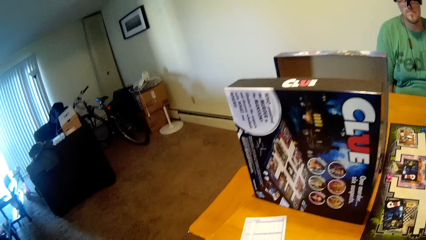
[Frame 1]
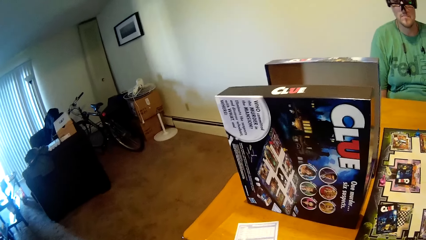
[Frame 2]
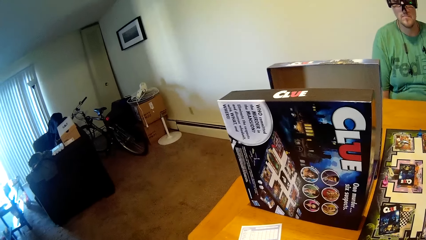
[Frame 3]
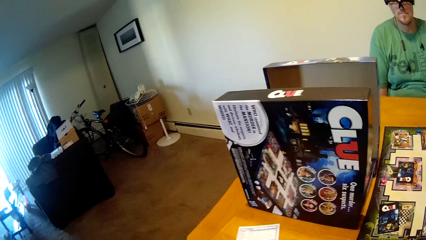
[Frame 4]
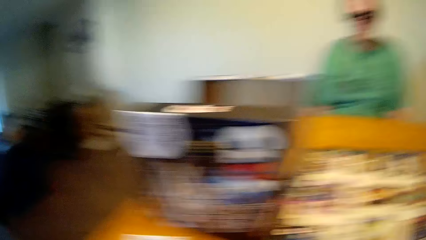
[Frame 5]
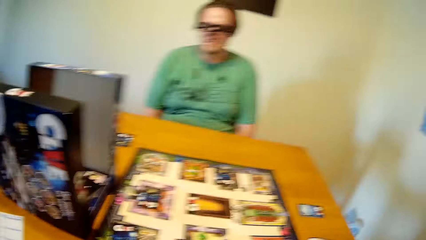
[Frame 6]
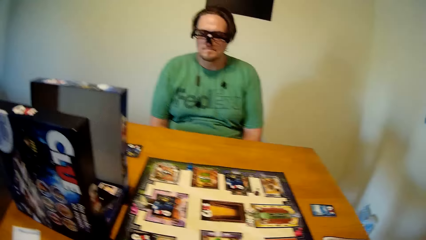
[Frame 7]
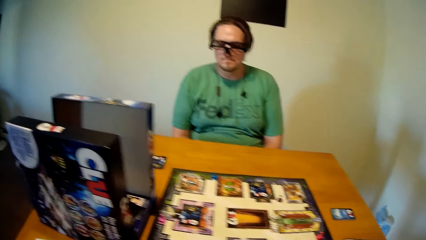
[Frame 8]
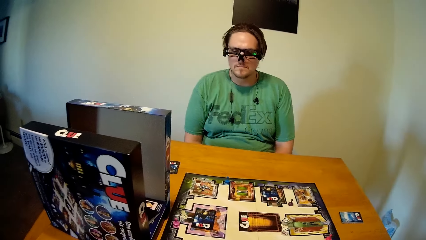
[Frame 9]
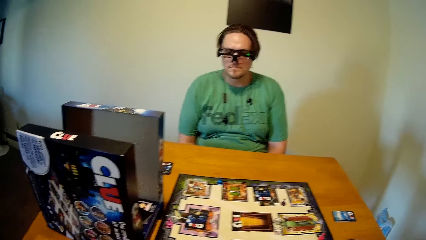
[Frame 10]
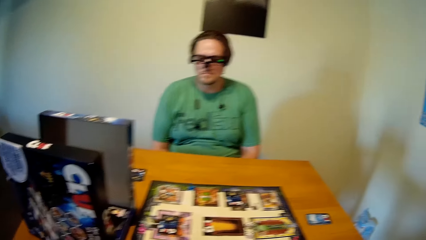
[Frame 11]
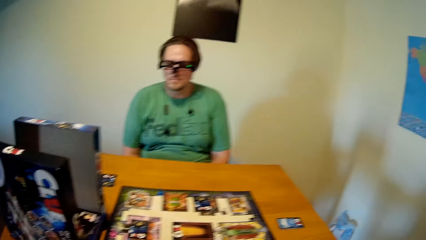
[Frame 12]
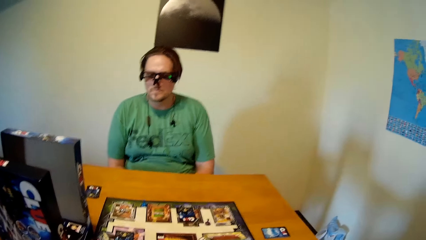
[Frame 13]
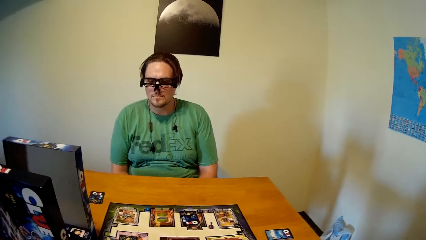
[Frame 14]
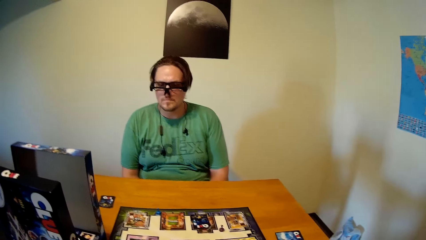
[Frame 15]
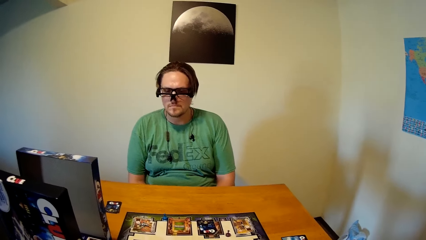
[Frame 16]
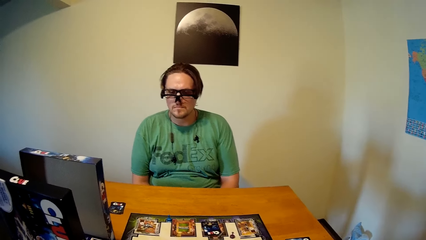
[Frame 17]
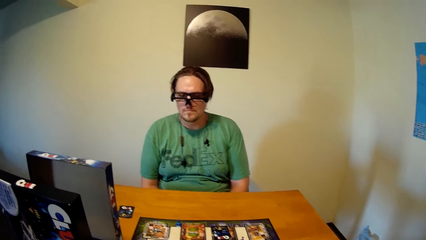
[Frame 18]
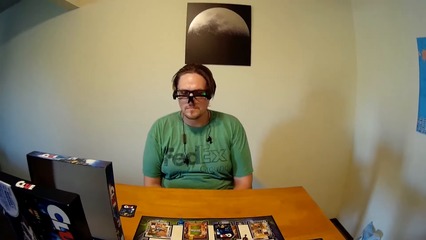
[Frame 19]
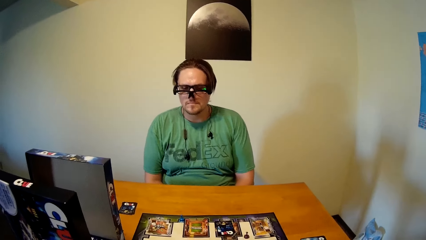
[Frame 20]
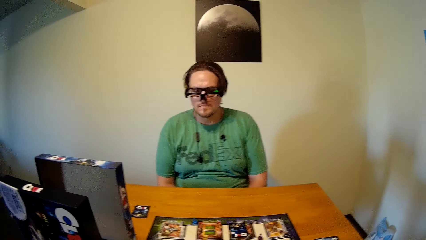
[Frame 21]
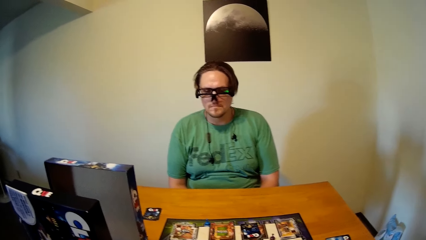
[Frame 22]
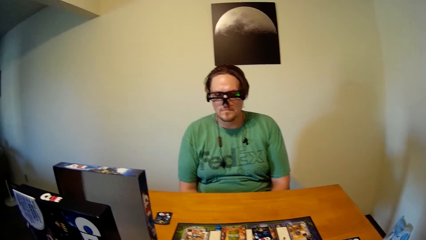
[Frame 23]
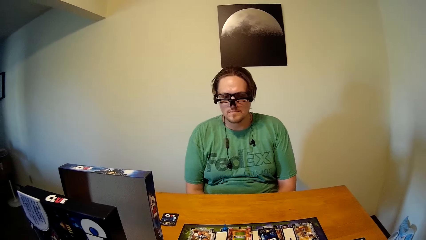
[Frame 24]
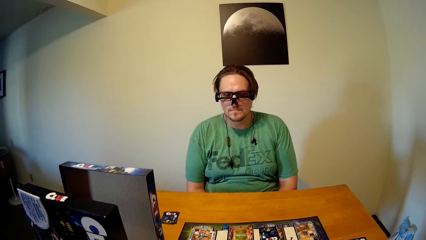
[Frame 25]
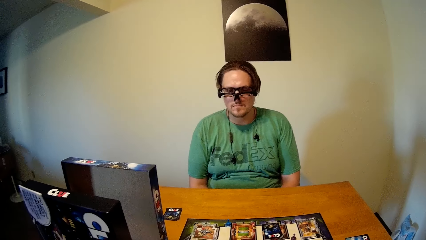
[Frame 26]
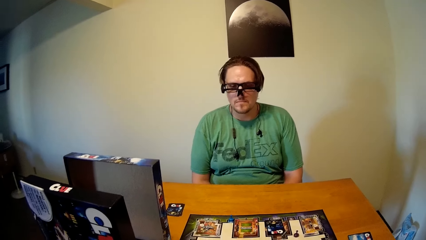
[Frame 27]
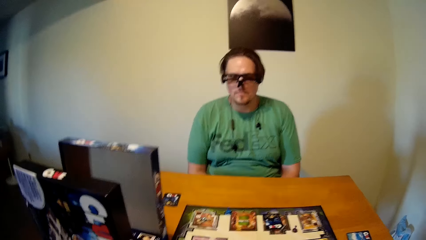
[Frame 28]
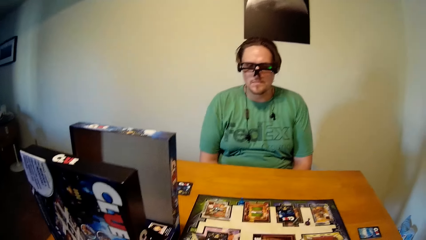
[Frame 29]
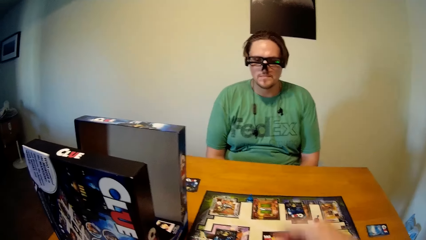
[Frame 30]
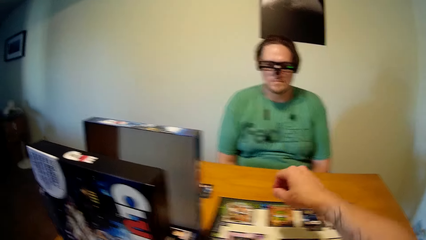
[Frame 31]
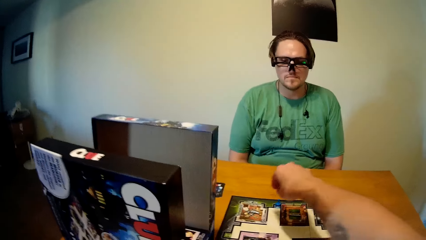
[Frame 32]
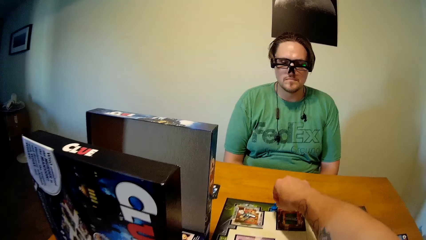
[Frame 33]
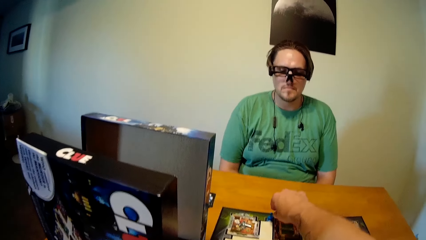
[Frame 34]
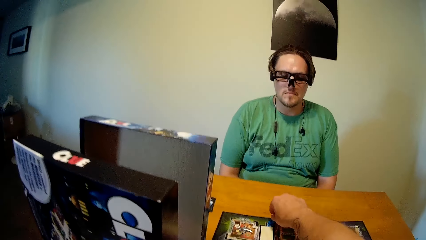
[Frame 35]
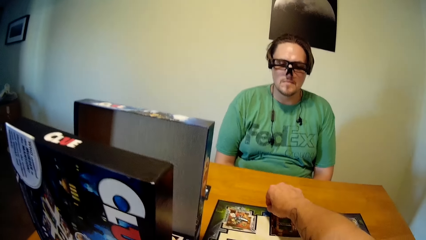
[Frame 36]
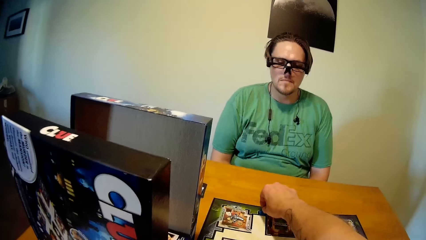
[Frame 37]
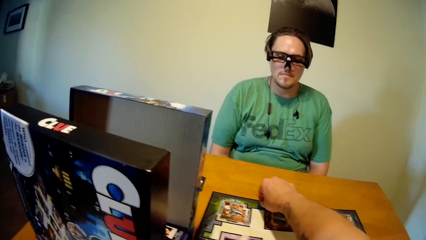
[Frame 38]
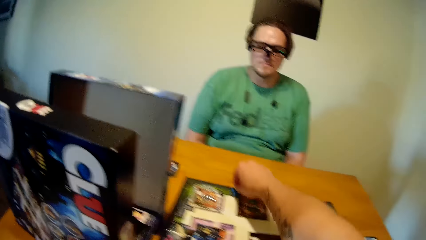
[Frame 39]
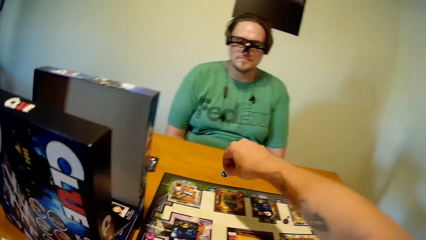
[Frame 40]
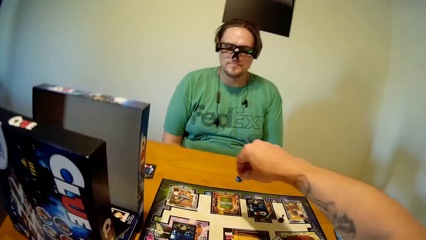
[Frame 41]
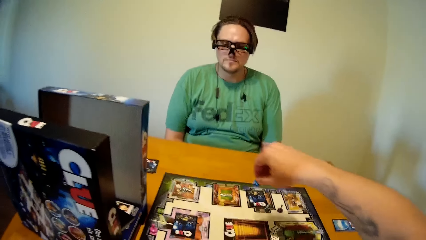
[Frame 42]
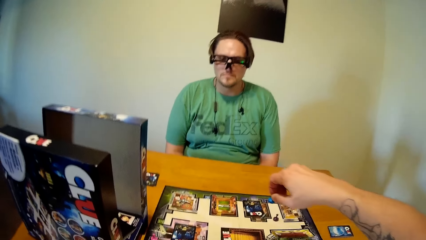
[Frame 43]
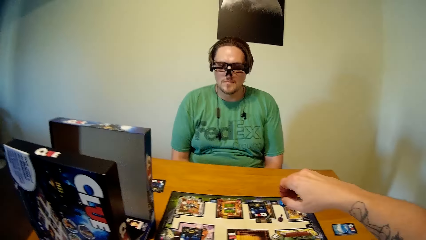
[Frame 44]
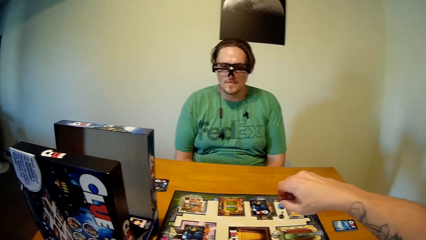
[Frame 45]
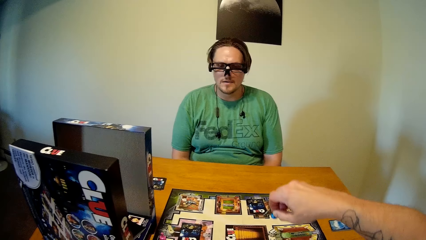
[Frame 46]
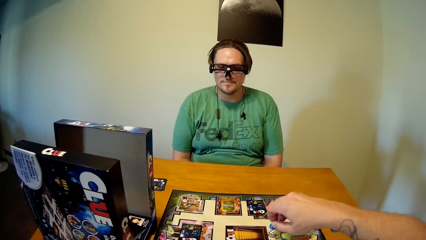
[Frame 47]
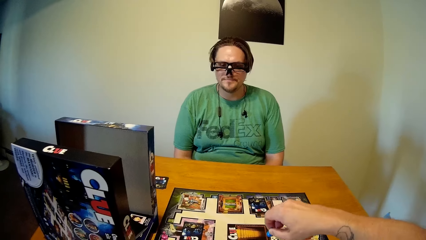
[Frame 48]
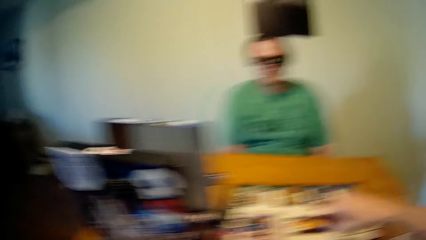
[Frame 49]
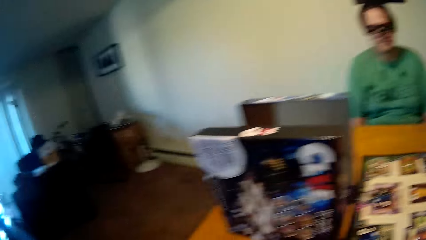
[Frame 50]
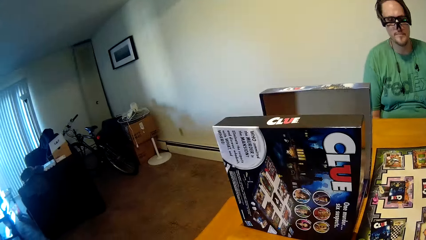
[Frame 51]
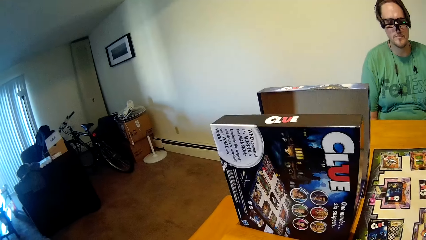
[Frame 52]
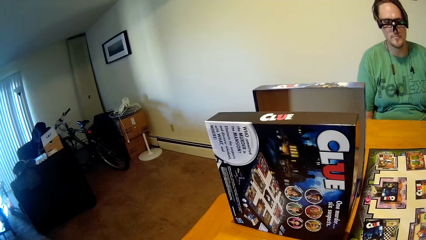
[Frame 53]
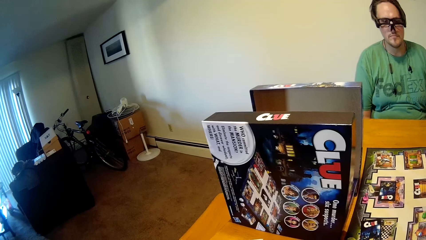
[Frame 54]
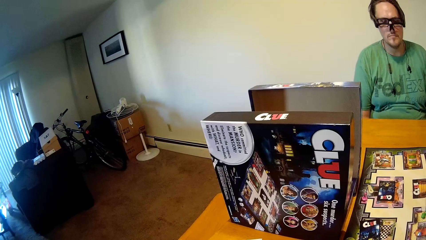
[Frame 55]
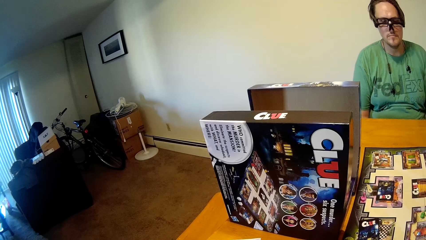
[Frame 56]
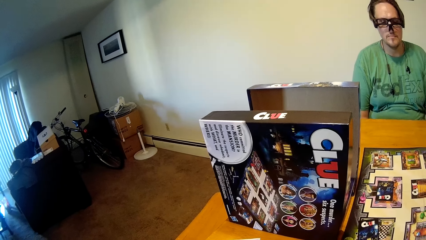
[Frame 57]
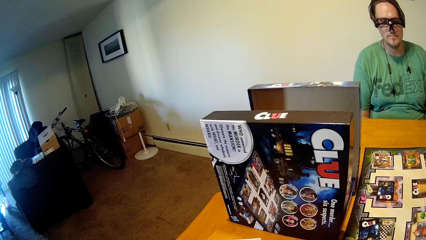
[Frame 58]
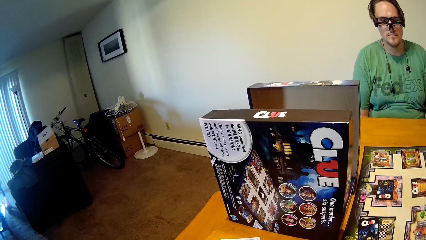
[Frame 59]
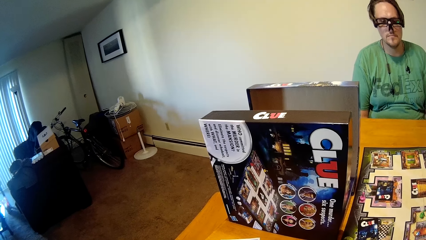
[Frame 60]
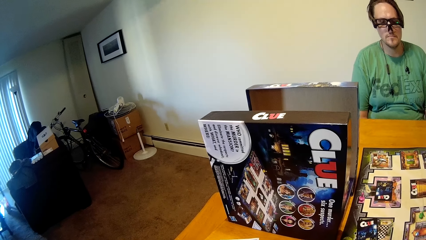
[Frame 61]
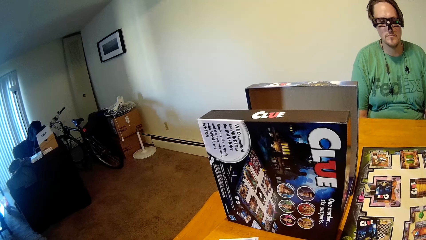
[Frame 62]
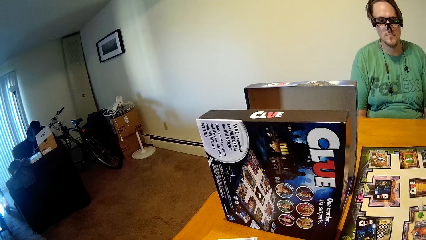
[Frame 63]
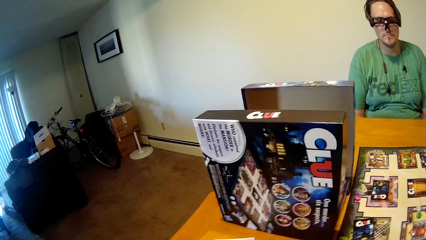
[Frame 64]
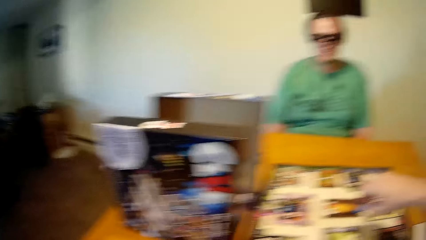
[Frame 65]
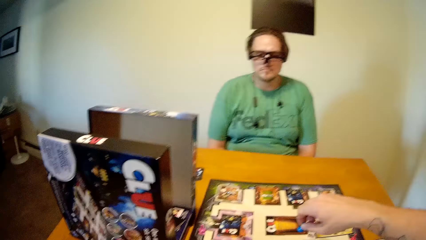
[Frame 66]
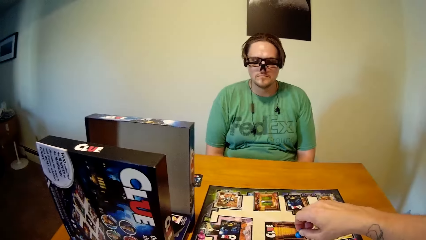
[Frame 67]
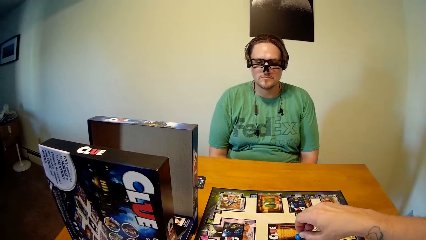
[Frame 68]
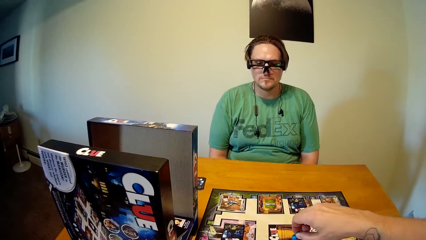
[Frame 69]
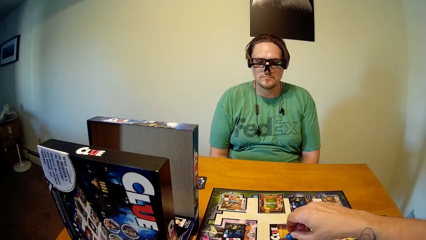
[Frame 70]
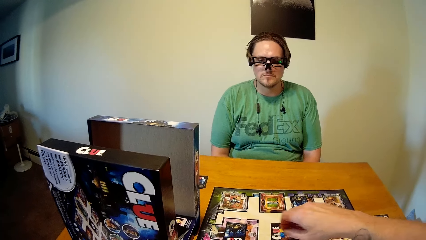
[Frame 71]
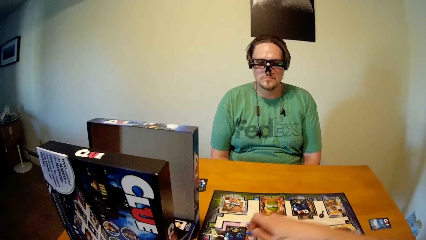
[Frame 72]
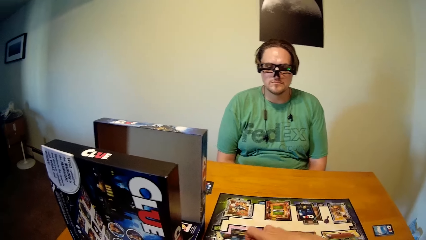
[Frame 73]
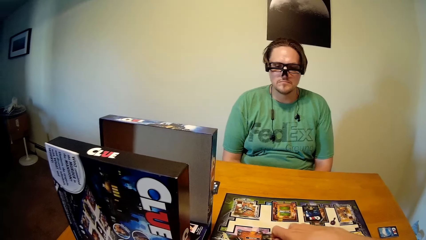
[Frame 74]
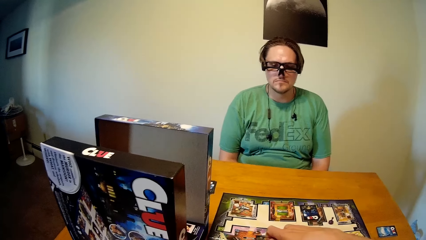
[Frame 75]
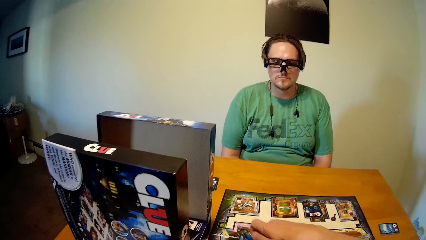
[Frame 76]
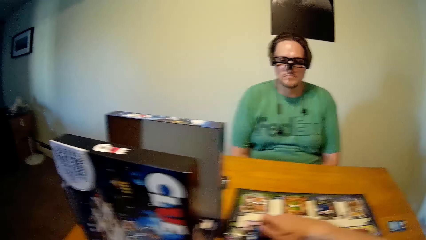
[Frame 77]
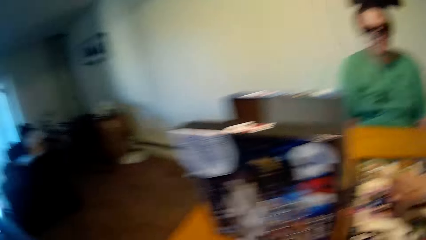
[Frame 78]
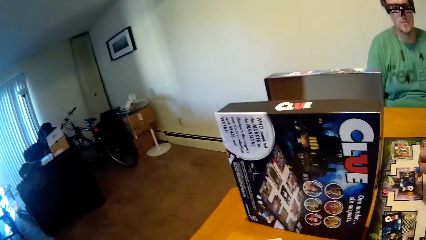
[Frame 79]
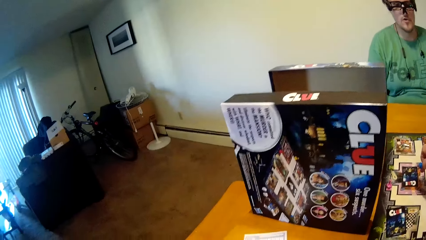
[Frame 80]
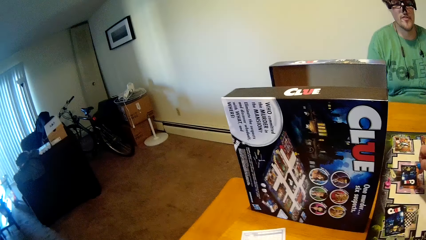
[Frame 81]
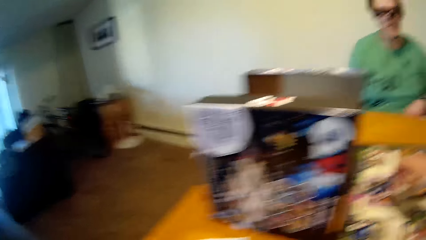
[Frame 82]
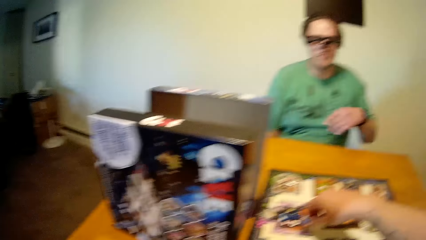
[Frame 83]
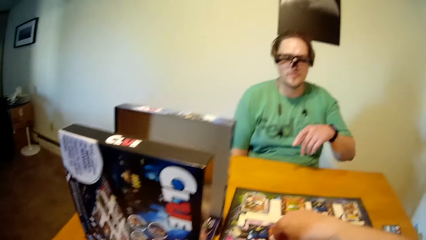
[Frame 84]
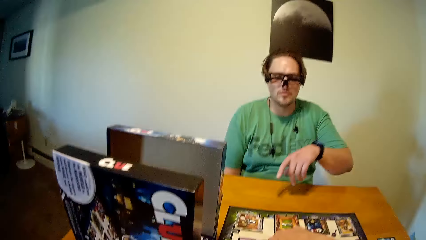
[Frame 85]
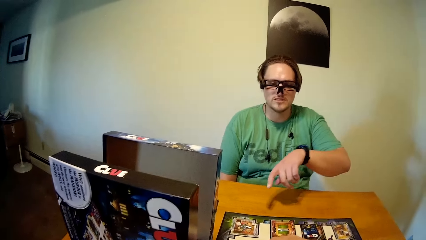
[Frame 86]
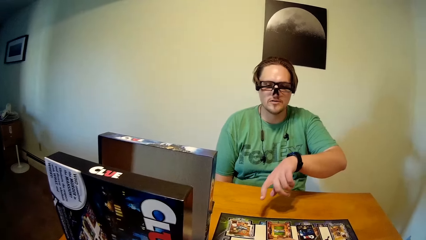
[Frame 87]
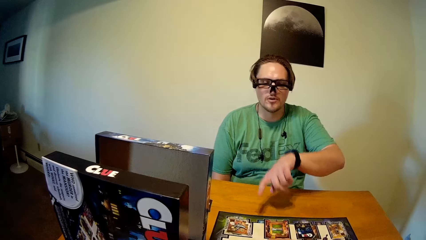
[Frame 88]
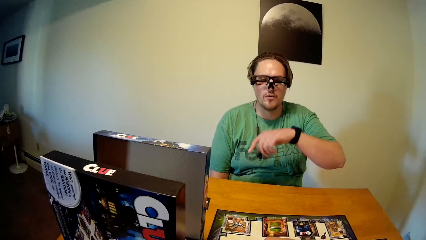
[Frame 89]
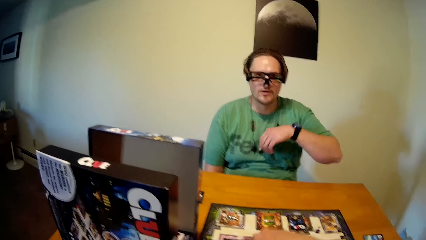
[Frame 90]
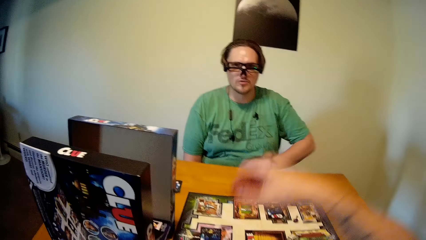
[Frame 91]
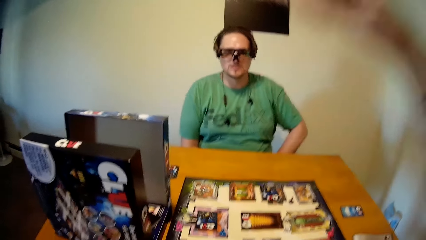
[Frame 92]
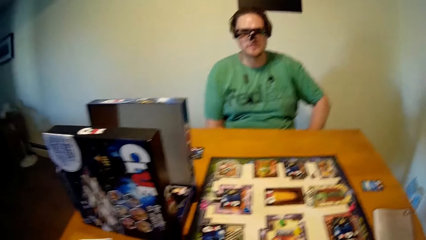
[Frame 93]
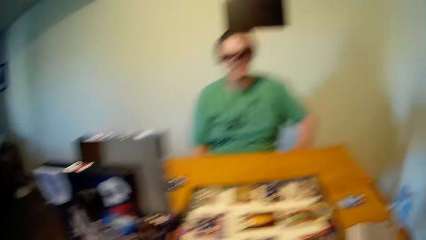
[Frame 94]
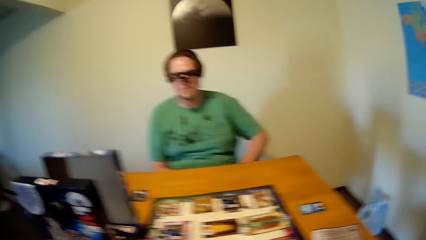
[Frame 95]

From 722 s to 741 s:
The camera wearer plays the board game on the table with his right hand. He picks up the board game token. A man points his left hand to the board game. The camera wearer puts the board game token on the board. He raises his right hand up.
